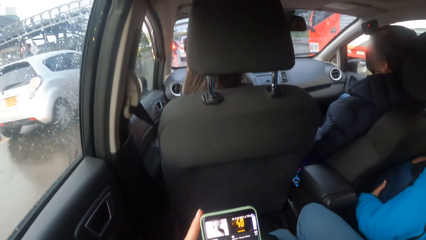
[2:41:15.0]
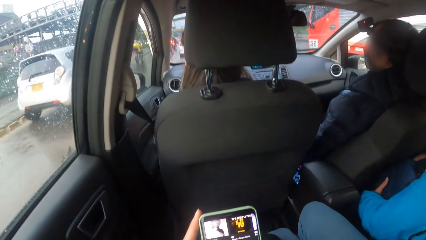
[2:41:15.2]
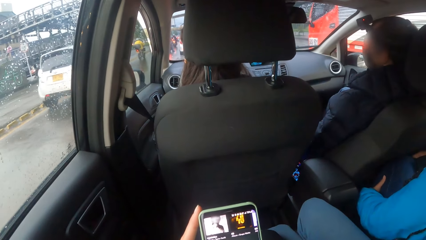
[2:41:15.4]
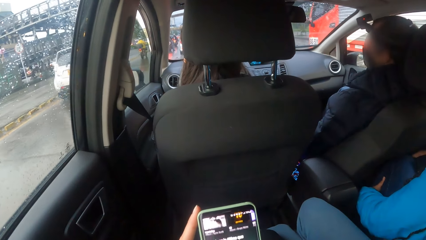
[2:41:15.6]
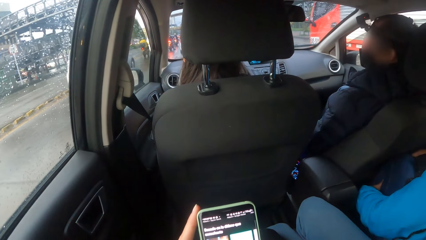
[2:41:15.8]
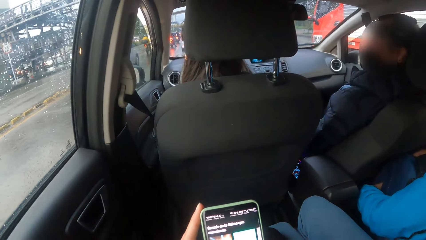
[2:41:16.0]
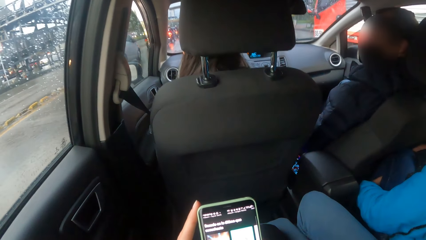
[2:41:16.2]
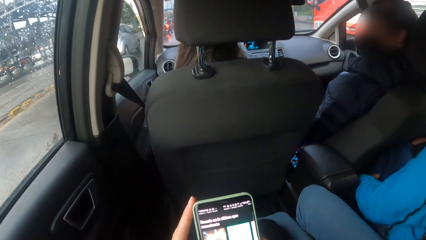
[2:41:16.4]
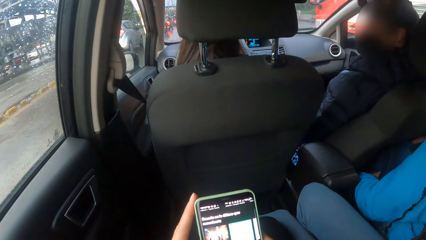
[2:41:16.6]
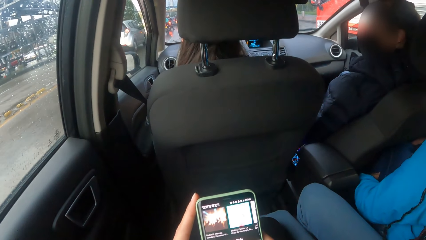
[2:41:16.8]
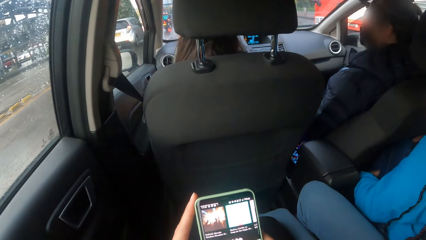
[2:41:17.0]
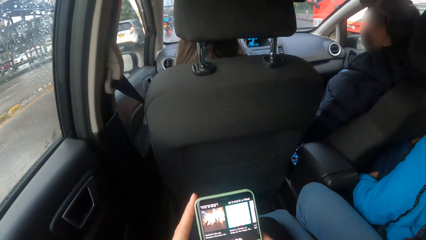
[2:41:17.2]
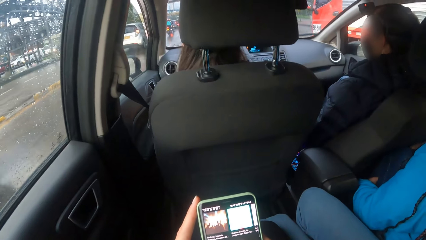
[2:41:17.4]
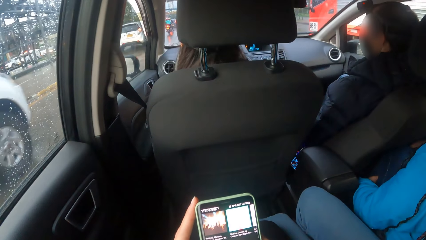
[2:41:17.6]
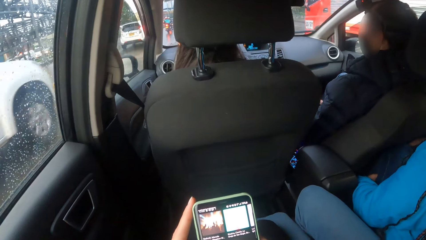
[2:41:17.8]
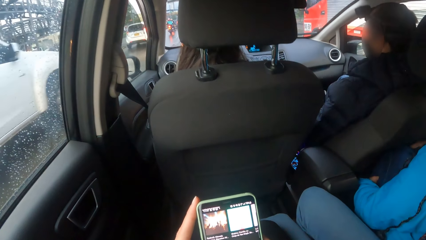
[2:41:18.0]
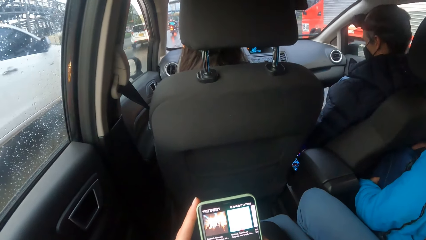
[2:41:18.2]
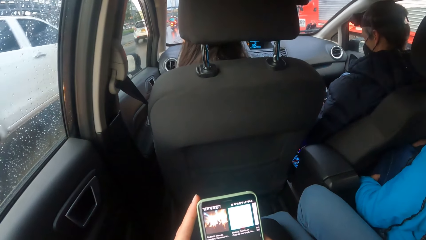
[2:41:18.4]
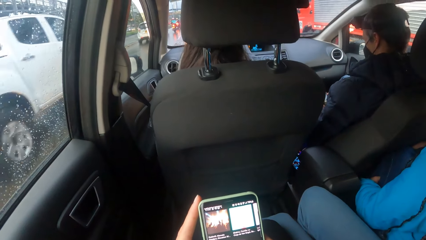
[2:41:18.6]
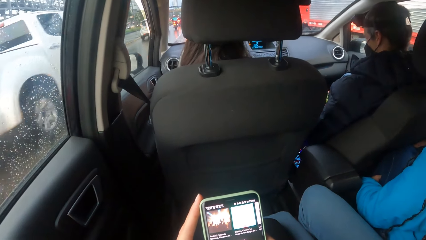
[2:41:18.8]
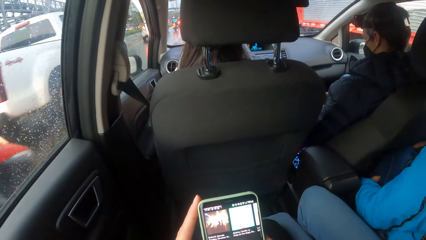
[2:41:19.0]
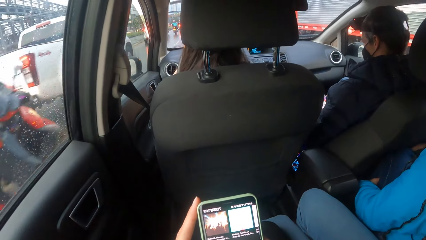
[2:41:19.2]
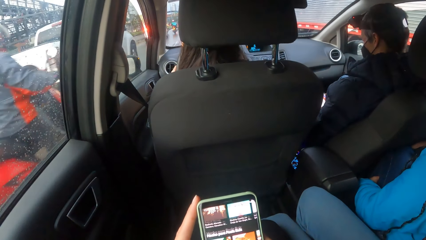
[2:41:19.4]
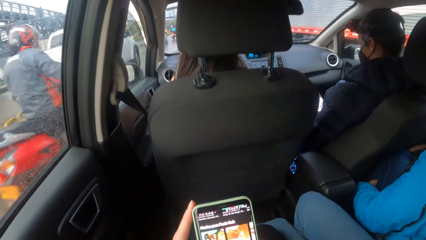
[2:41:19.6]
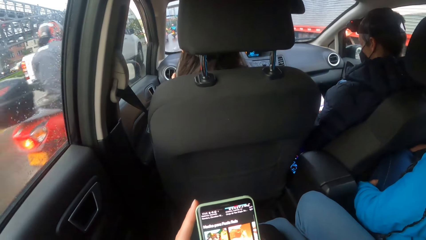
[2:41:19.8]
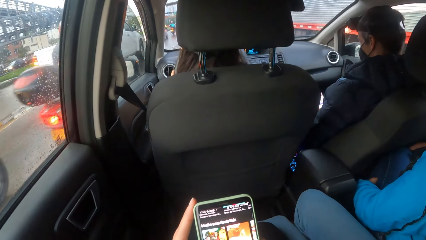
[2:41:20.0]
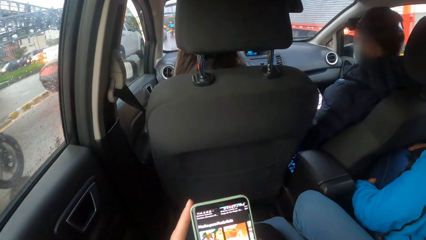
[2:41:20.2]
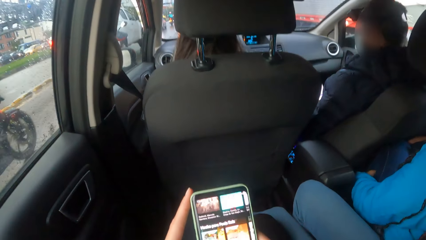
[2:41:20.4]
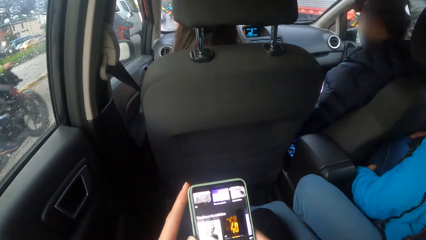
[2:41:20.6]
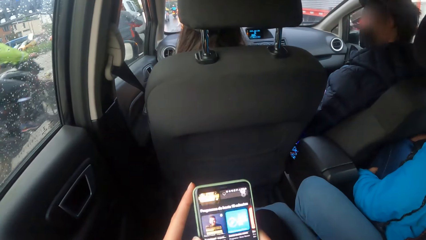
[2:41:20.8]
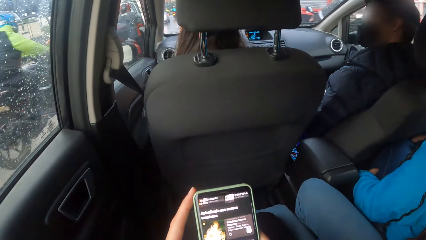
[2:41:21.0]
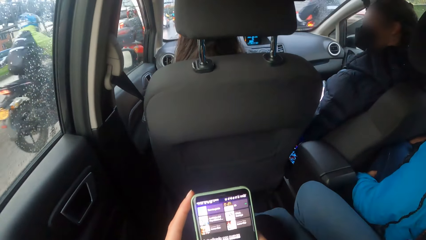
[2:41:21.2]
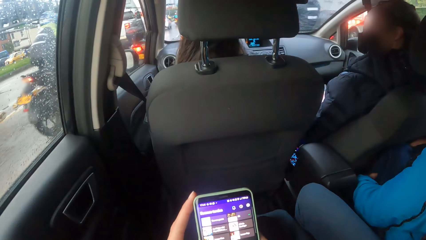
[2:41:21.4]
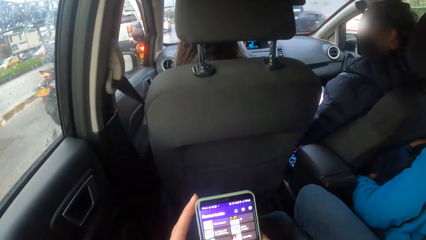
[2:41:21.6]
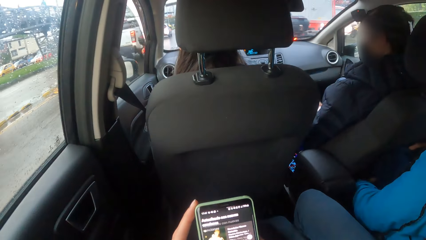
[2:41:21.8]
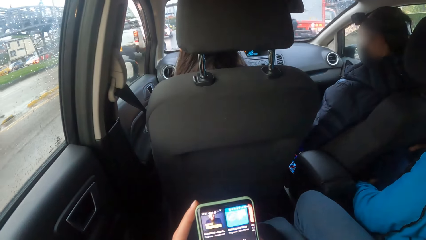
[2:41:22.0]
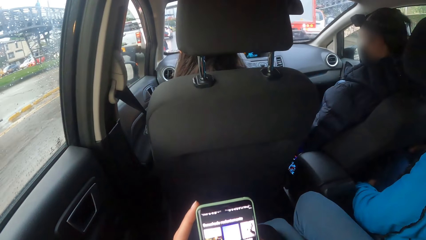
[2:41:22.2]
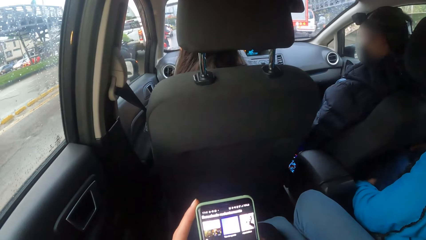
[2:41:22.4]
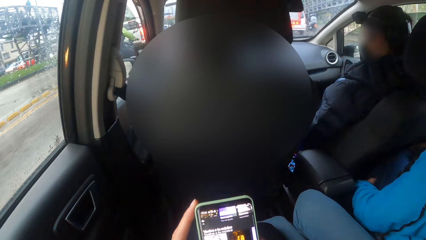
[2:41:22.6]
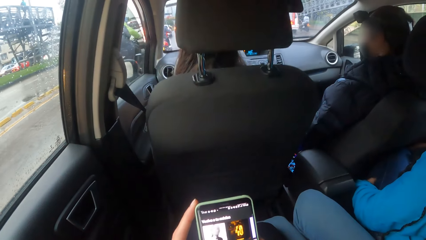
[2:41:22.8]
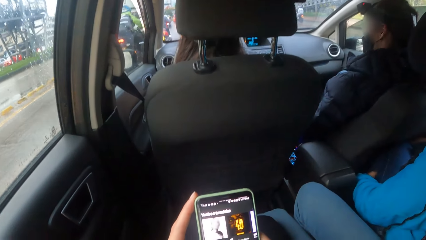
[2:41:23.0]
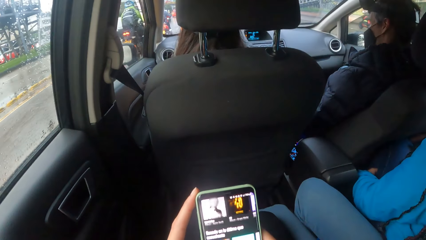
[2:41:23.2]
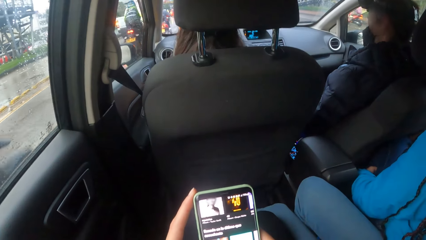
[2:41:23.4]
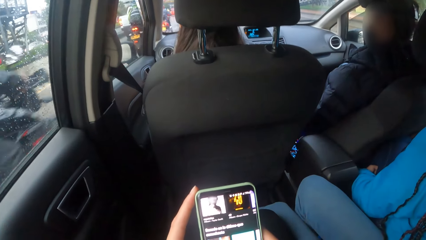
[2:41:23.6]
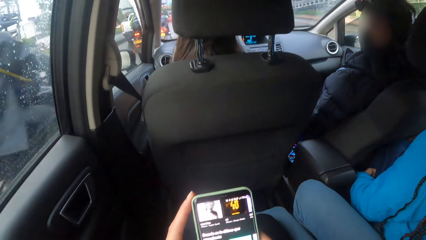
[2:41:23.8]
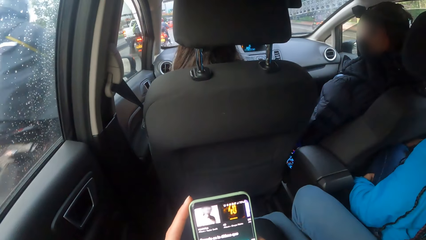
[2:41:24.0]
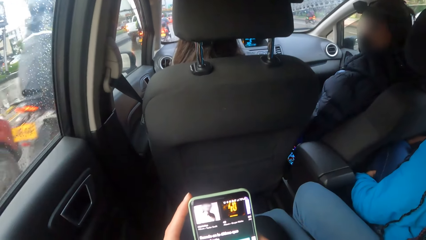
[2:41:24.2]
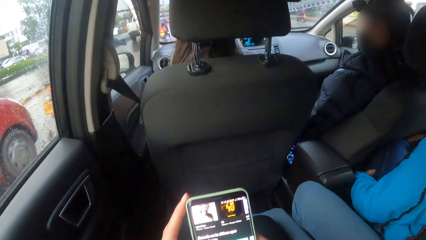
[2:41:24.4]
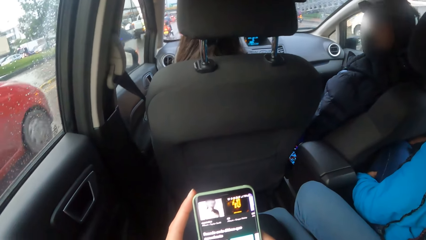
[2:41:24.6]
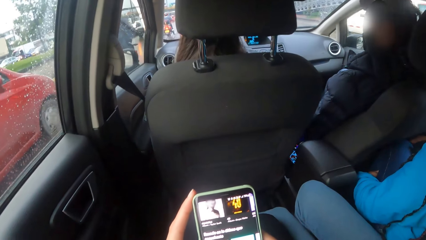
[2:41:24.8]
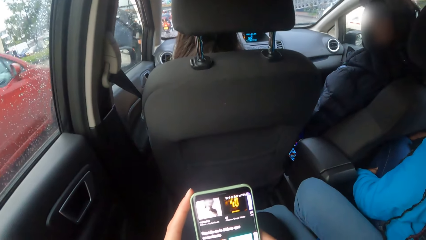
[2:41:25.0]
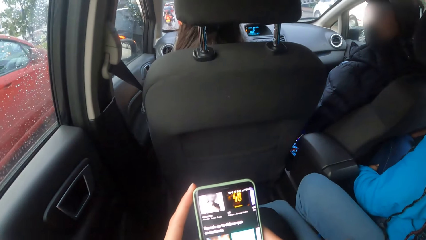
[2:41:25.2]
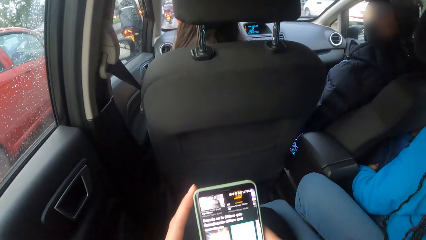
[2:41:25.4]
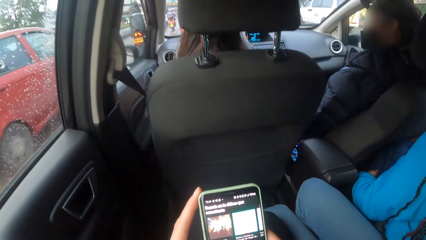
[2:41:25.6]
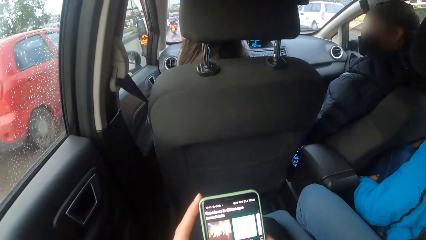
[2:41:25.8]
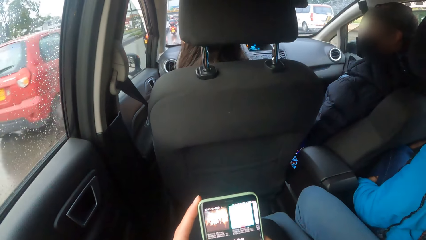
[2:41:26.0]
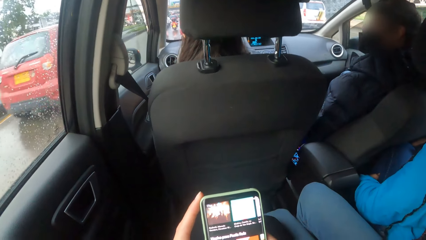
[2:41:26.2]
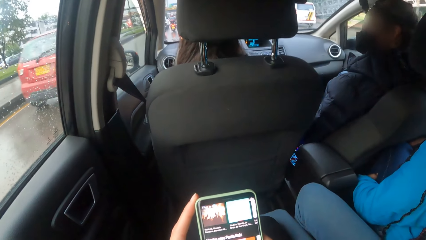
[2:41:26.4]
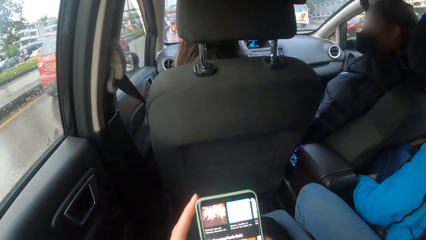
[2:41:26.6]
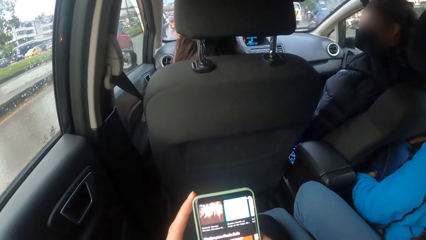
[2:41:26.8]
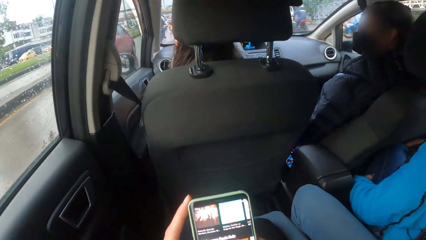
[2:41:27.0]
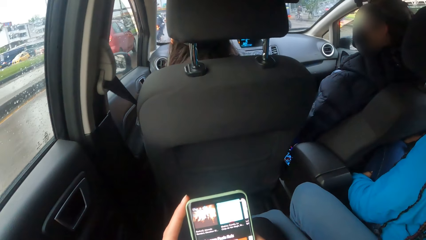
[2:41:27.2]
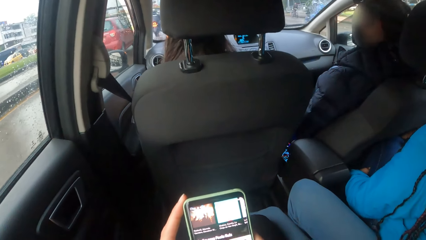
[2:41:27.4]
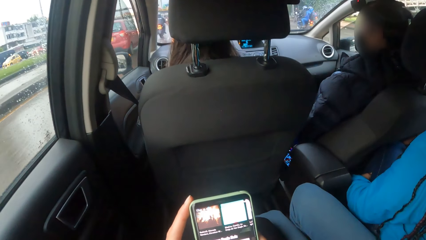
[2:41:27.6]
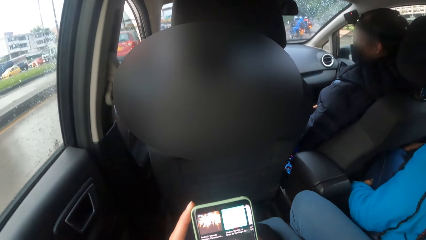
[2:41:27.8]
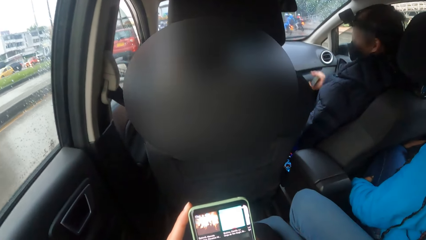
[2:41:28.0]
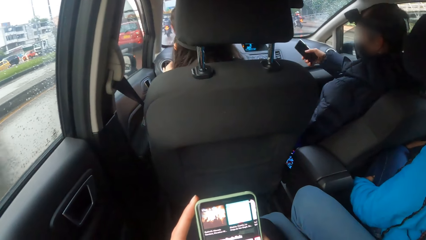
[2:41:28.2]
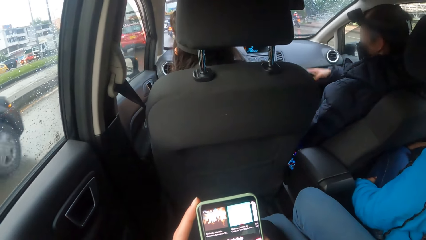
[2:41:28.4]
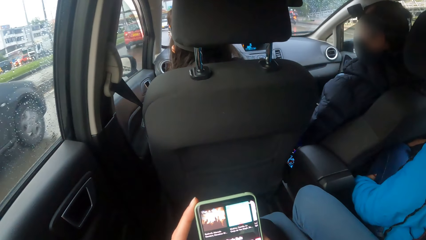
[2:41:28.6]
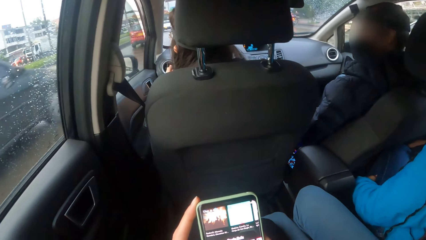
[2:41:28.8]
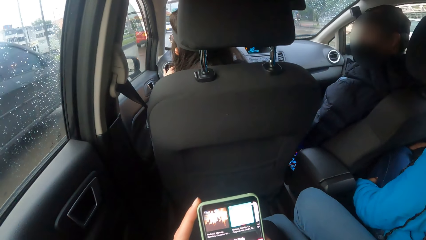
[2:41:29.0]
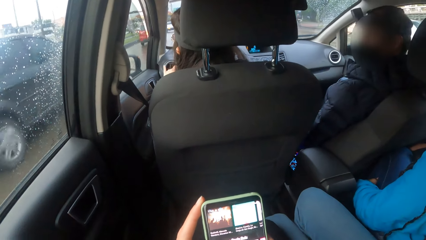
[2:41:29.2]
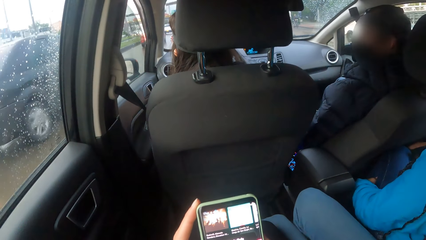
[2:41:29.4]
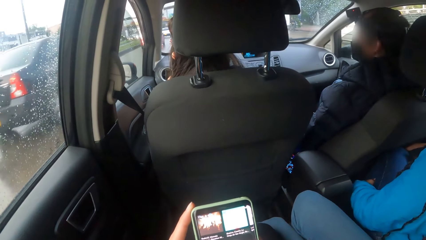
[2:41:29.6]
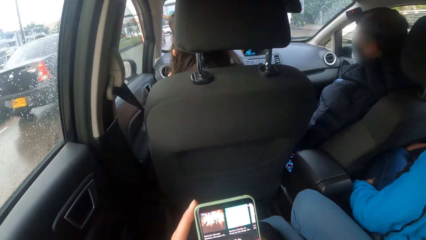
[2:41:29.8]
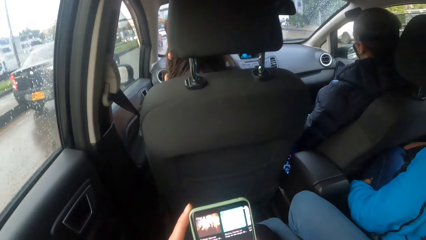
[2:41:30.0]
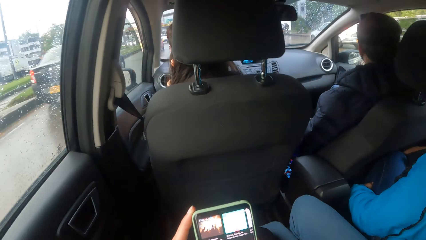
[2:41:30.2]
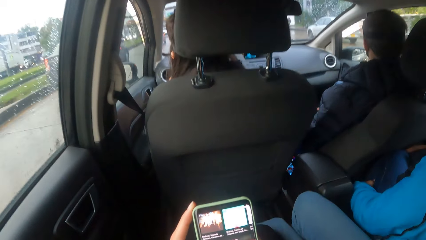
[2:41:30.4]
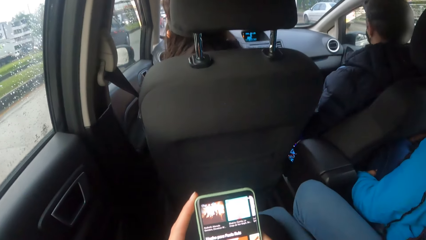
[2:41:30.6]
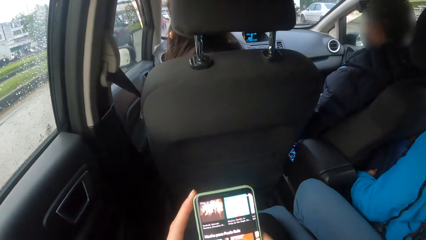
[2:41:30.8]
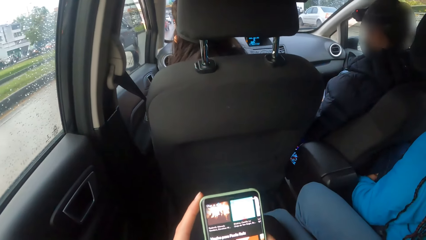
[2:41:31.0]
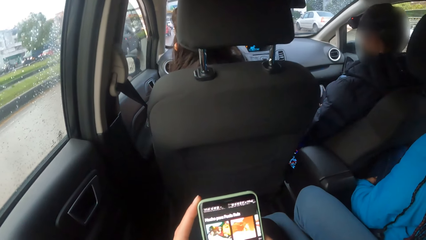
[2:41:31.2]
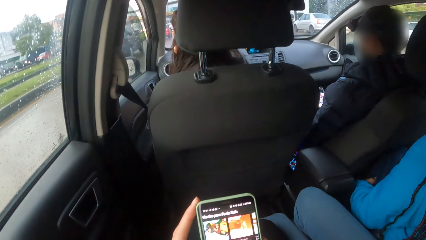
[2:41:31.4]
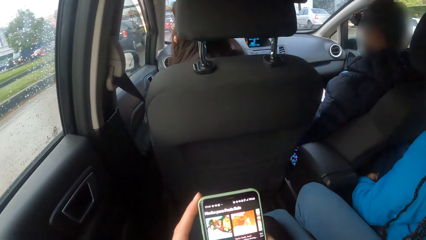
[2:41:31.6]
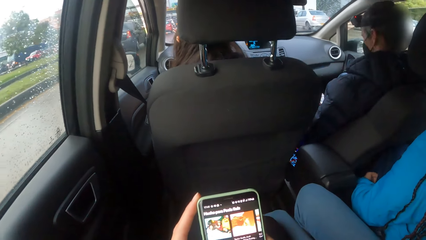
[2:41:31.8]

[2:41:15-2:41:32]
A white car drives past the camera wearer. A red car drives past the camera wearer. A black car drives past the camera wearer.
